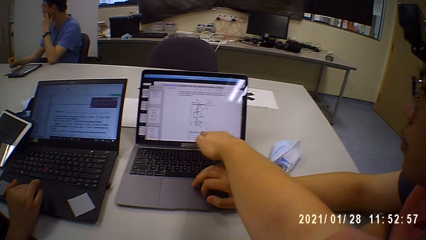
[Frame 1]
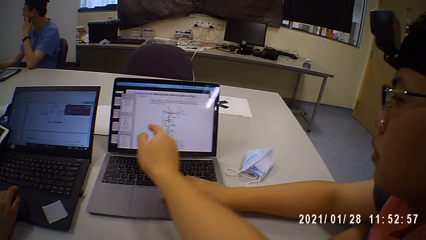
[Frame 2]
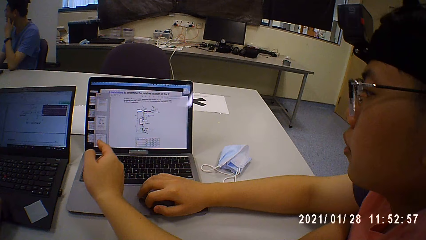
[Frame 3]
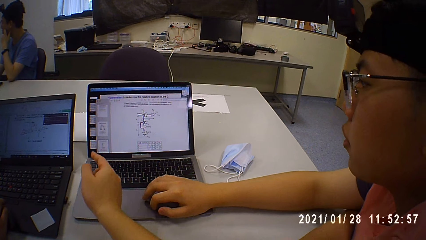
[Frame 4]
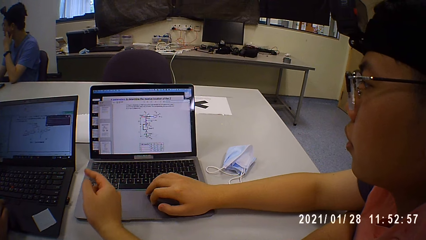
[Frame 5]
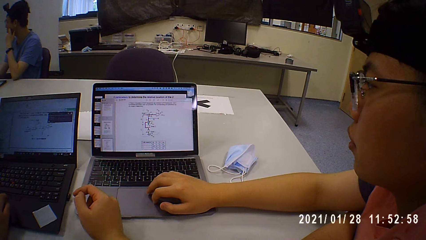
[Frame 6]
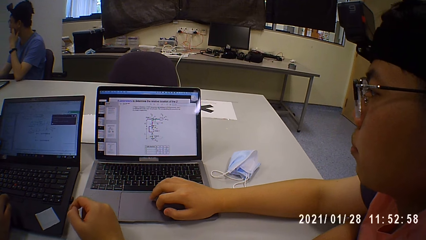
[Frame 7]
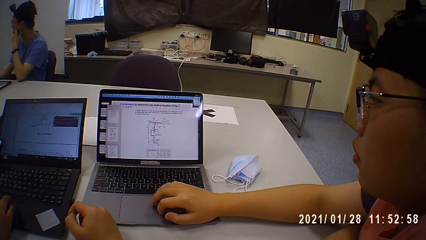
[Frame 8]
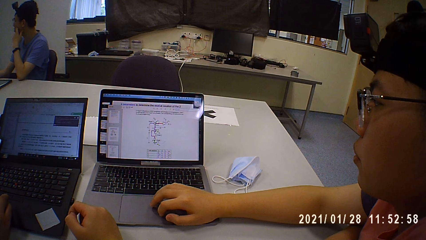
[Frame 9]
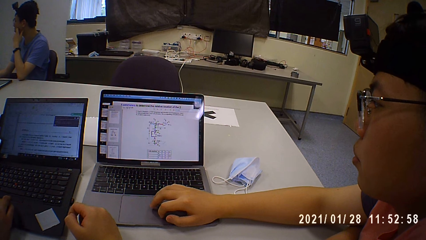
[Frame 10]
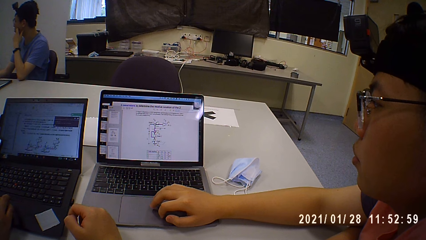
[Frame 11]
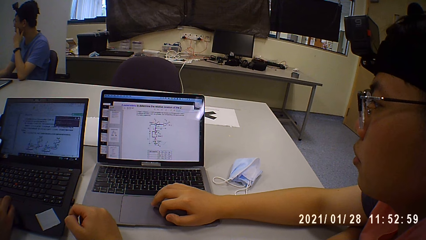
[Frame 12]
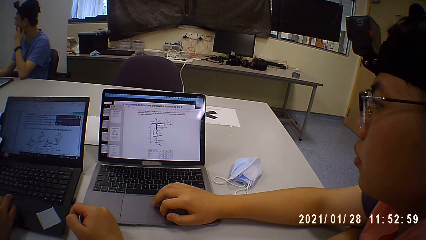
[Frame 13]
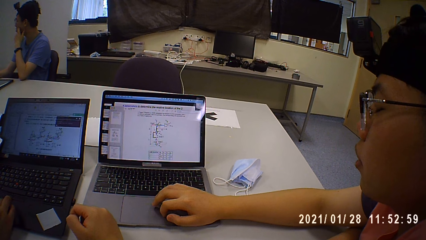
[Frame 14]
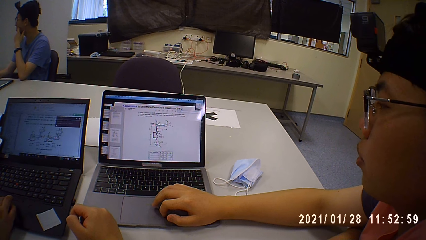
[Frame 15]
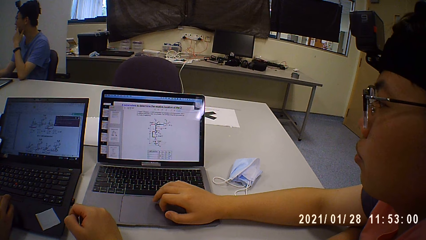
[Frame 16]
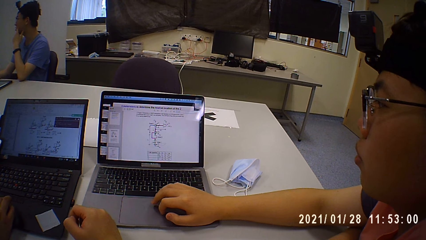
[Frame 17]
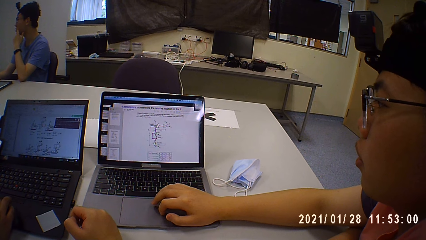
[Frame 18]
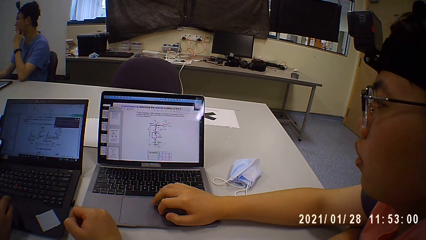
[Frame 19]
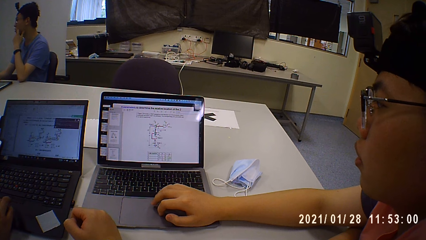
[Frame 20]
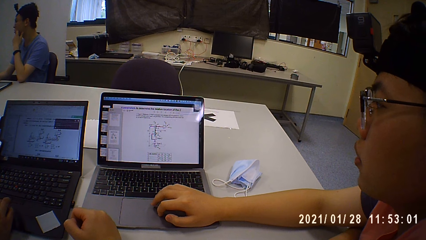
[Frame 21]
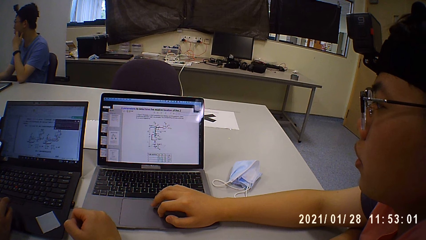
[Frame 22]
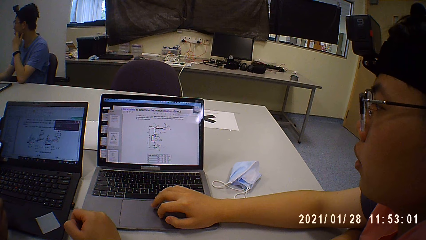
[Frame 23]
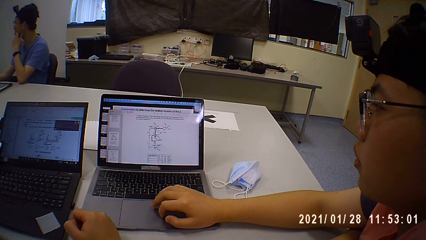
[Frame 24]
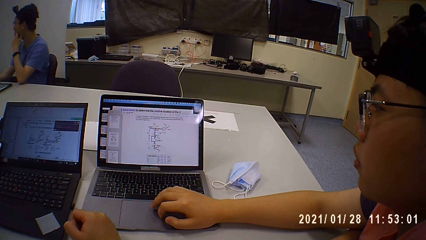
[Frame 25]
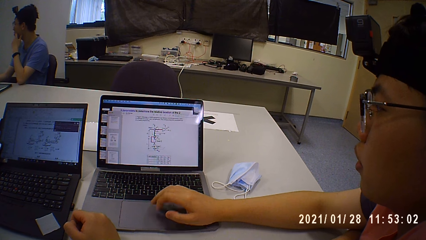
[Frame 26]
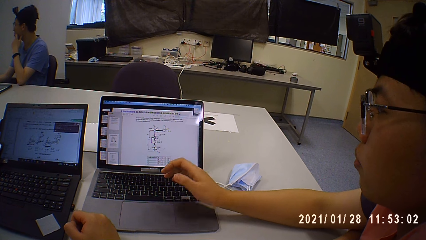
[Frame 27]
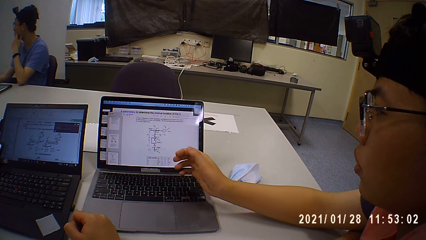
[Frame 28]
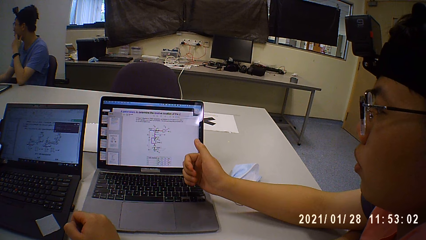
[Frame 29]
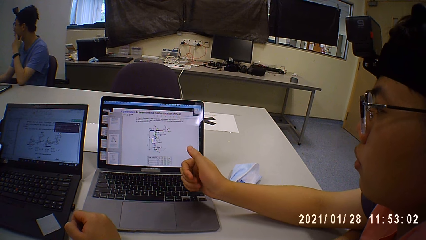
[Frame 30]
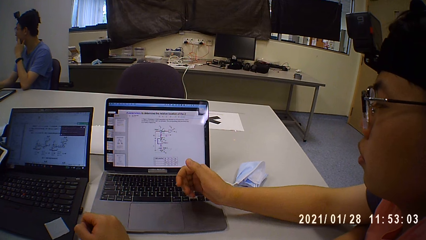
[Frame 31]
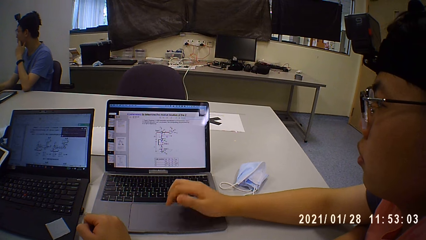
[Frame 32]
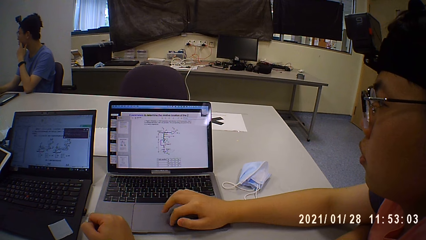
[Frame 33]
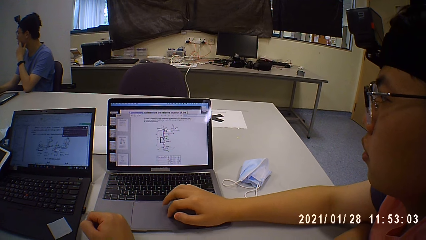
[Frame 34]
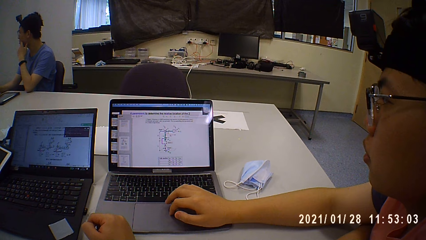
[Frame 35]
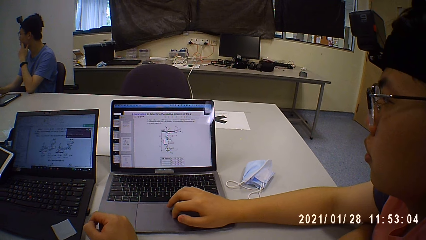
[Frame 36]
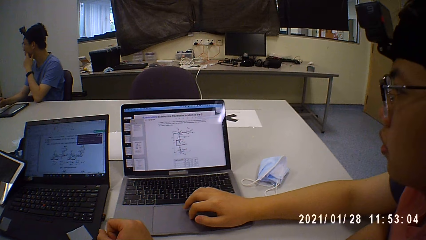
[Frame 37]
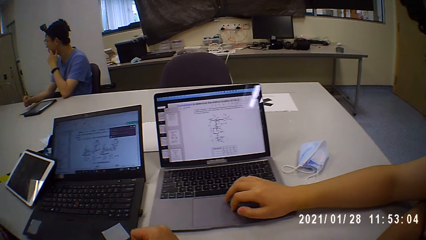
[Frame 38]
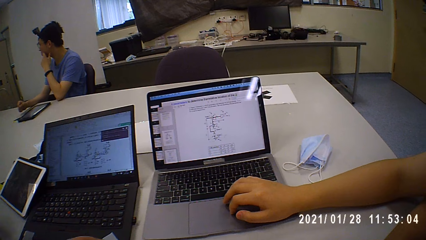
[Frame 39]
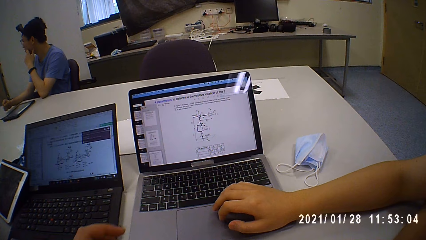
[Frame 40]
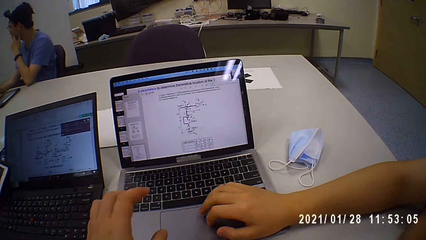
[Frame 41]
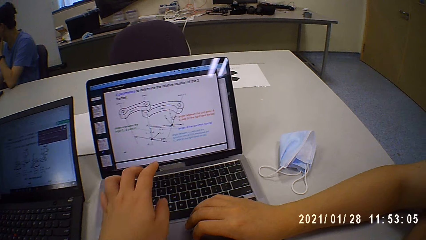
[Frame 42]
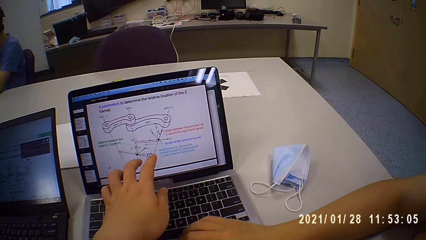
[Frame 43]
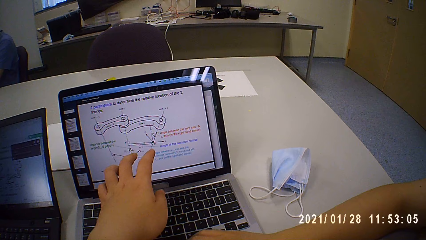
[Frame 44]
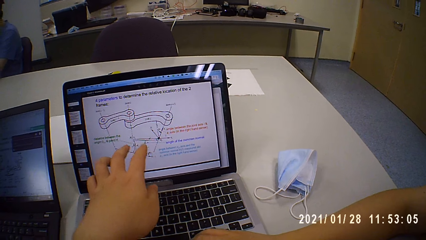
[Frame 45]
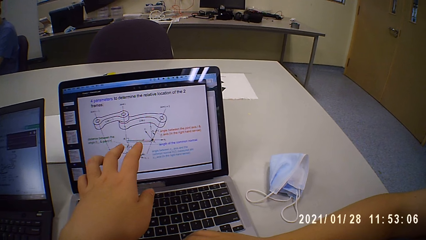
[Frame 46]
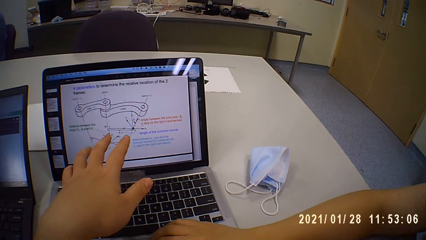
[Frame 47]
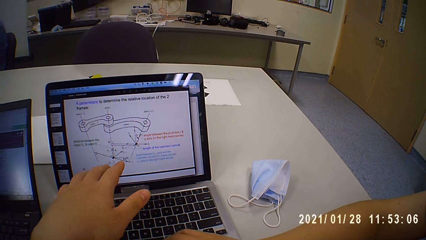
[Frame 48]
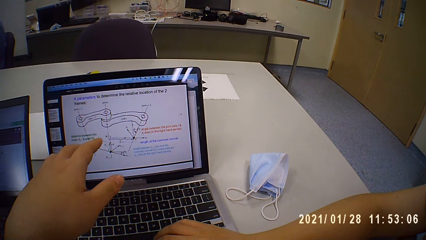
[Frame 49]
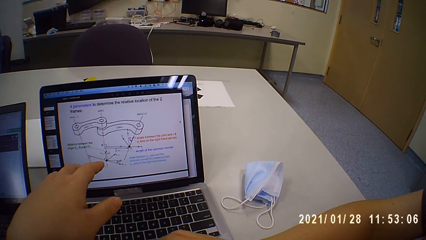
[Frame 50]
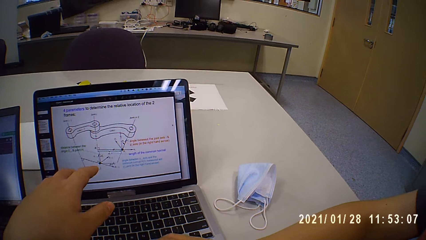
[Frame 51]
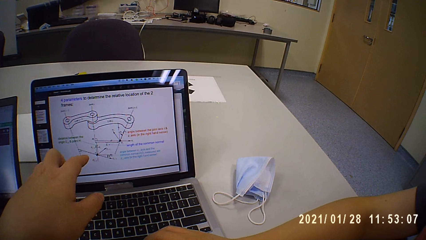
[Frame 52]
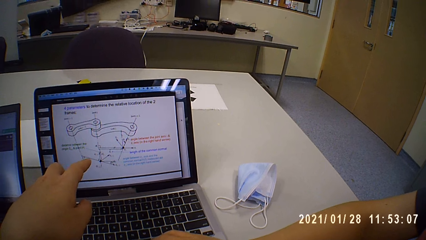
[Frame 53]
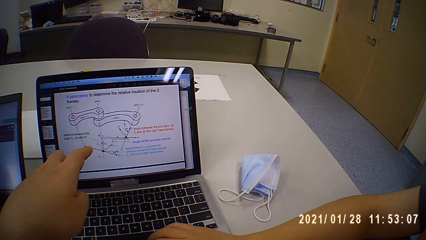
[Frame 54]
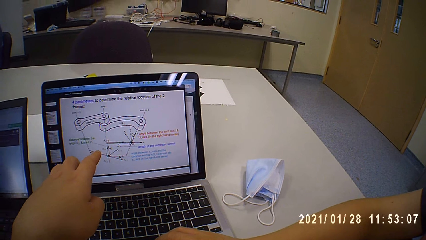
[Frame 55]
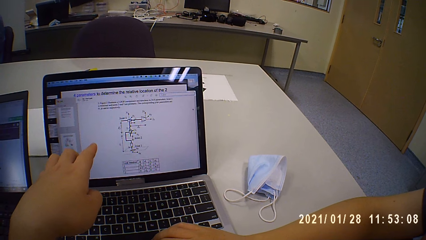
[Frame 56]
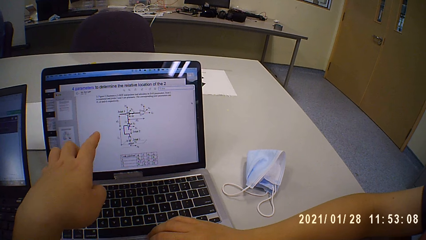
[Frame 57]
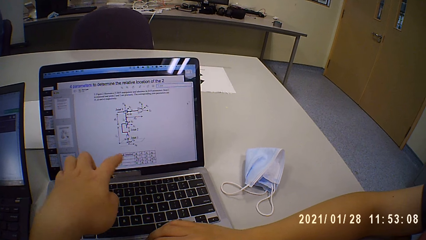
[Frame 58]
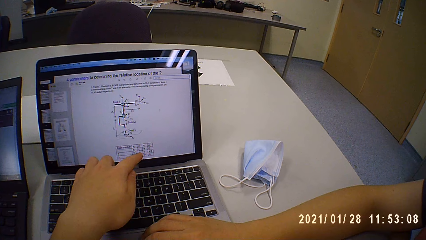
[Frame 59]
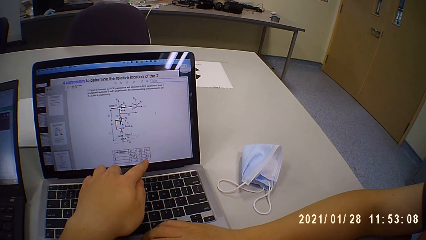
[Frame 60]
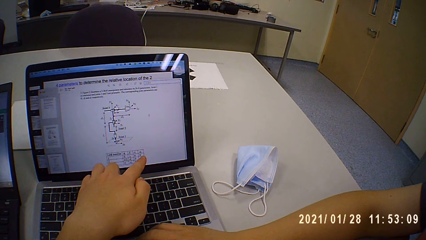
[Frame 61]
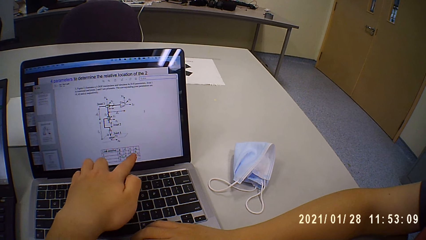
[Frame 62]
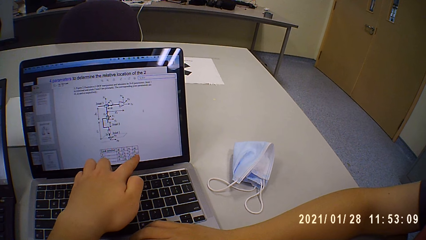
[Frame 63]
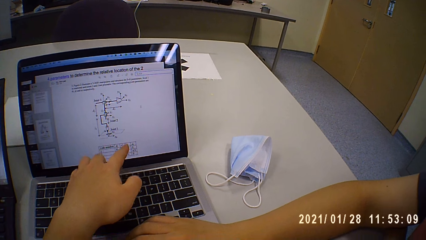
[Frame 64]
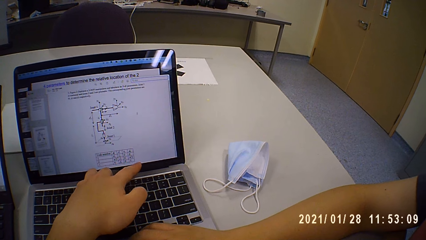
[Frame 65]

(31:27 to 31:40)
The man talks to the camera wearer. The camera wearer points at the laptop and talks to the man.
